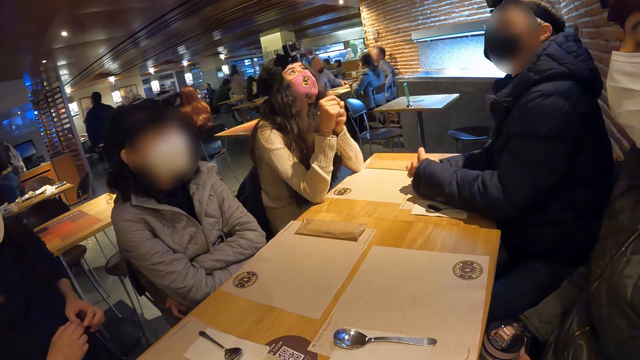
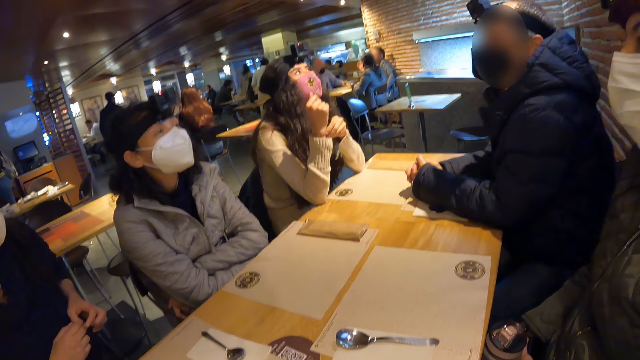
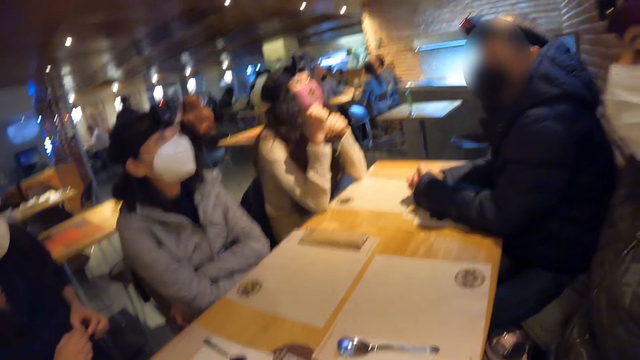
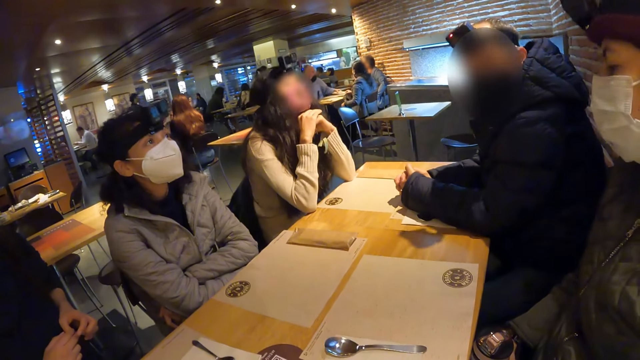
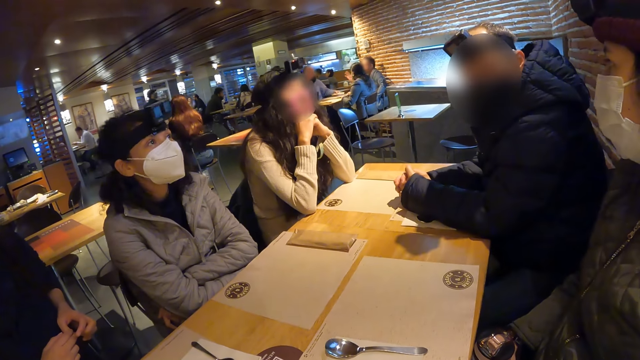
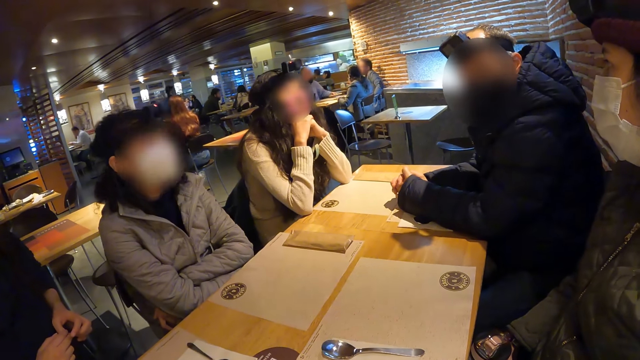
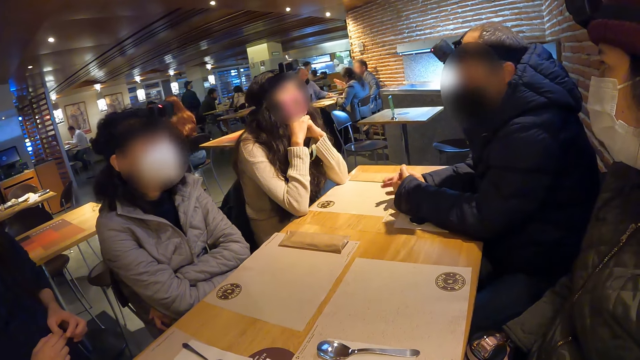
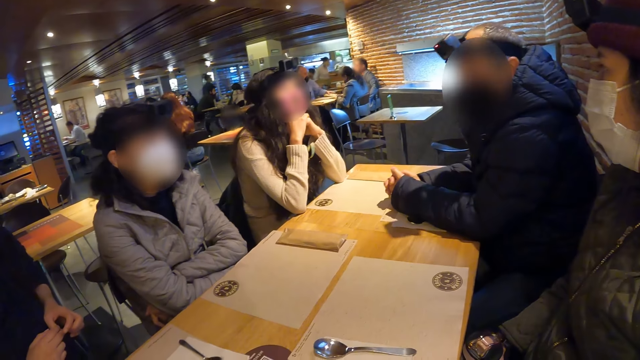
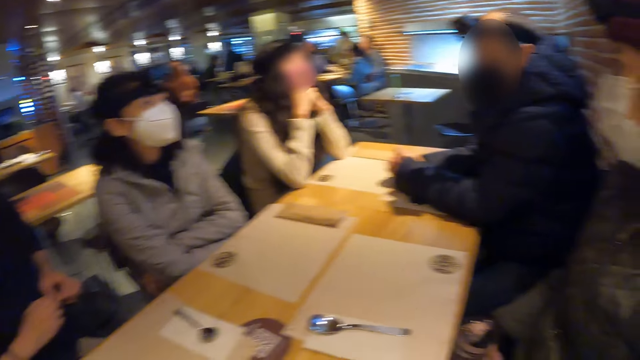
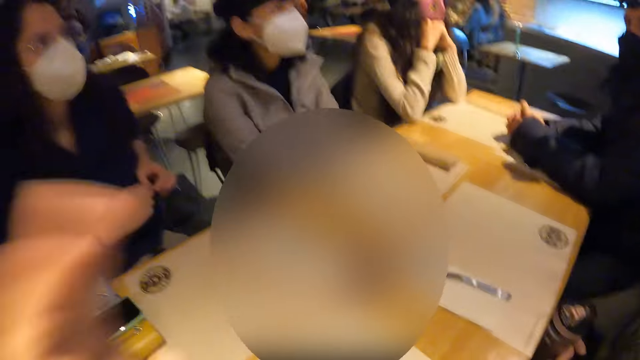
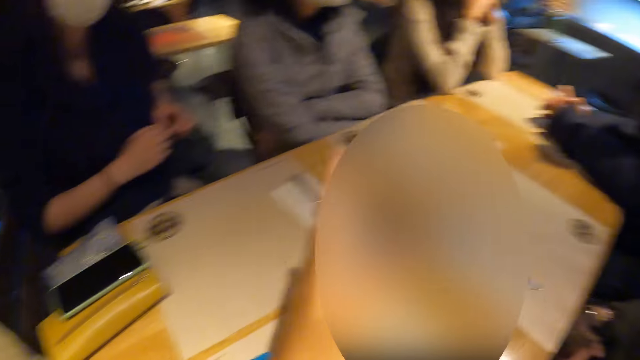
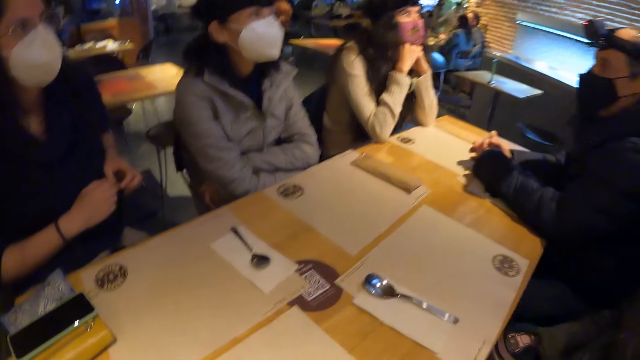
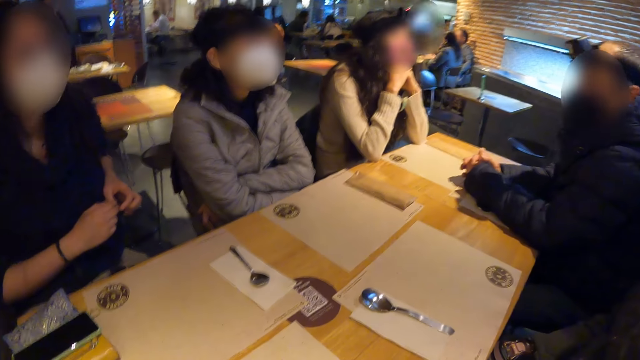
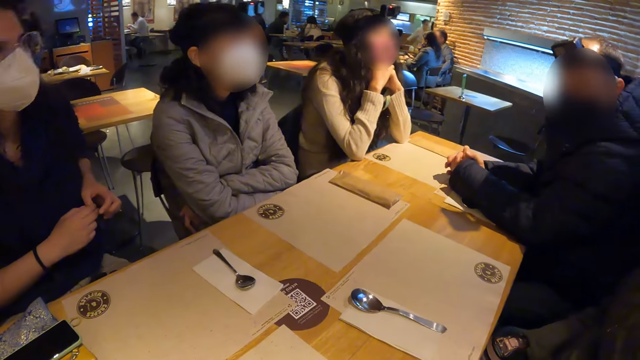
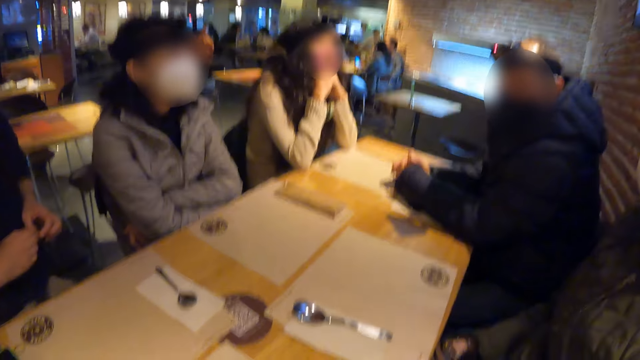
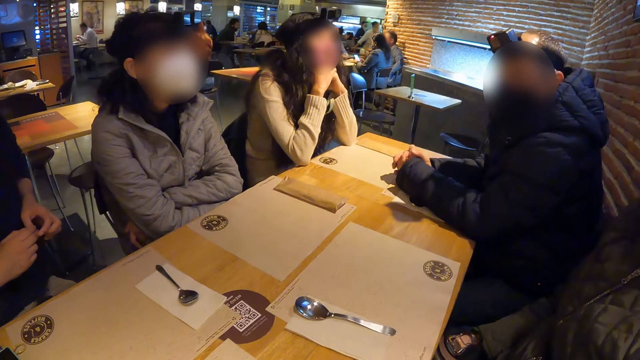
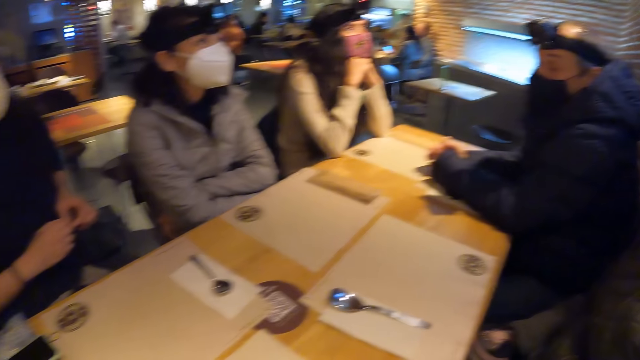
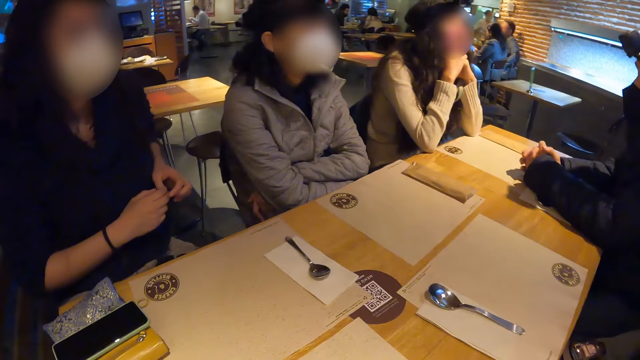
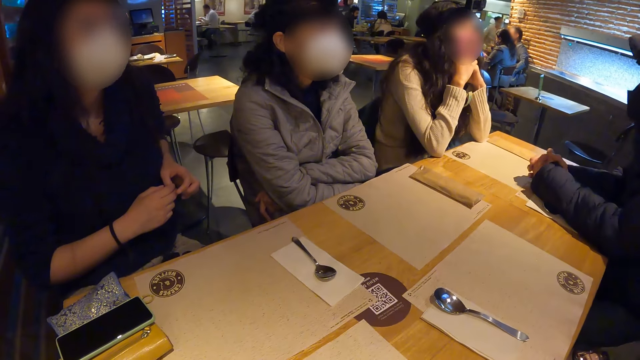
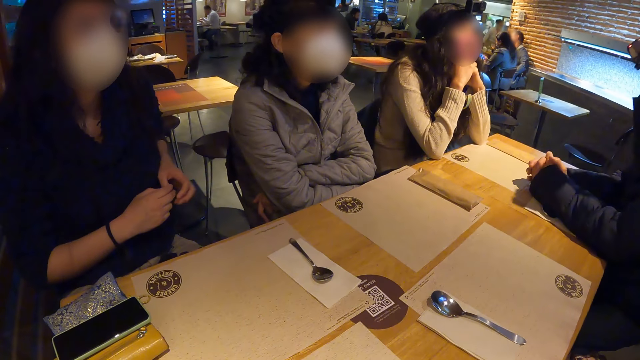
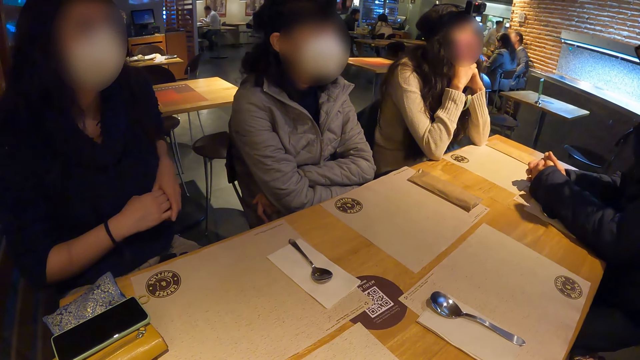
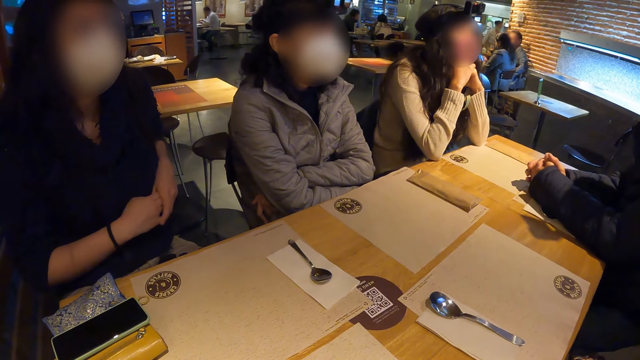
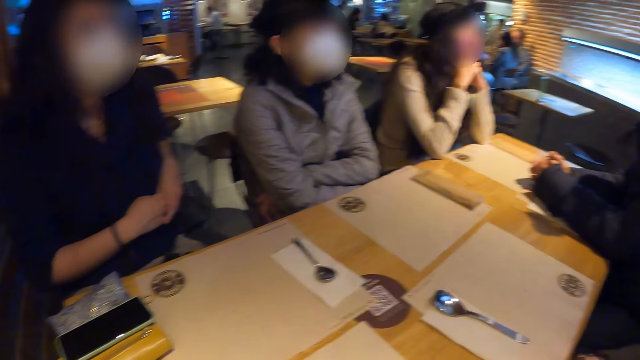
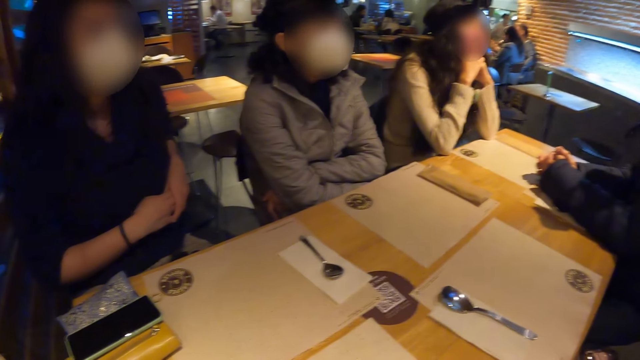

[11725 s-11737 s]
The woman raises her head. The camera wearer gestures.

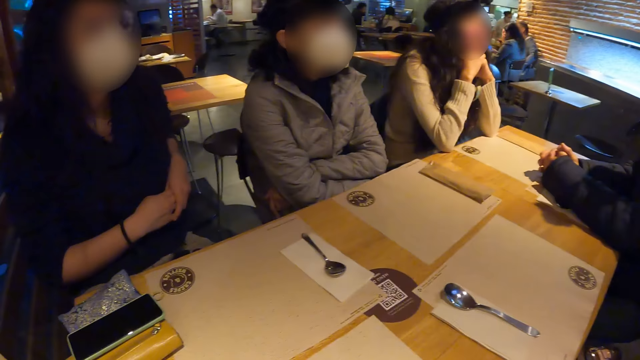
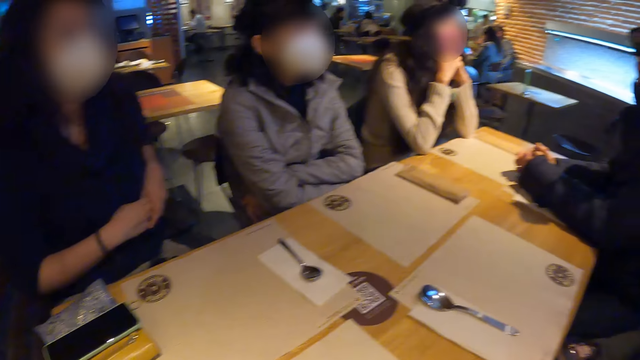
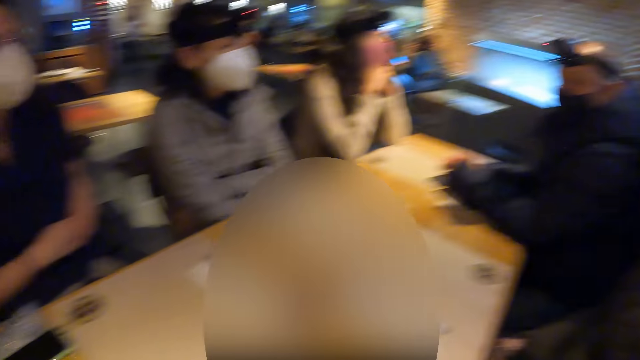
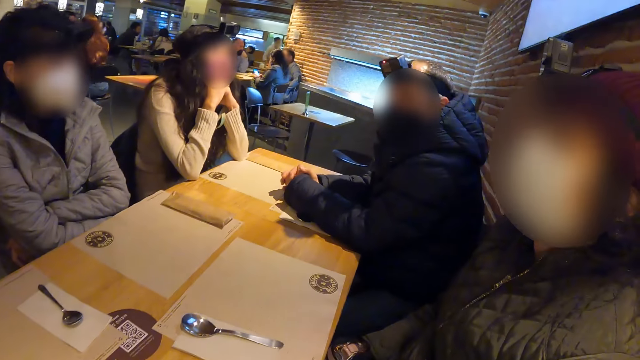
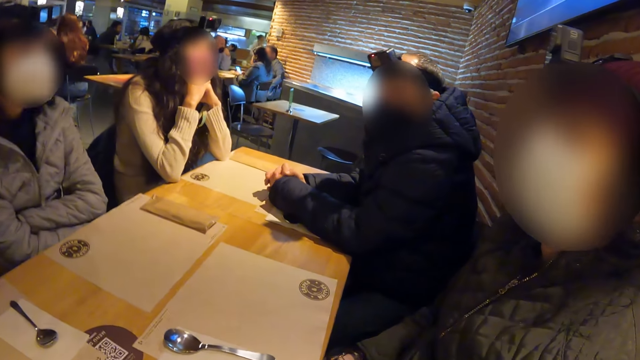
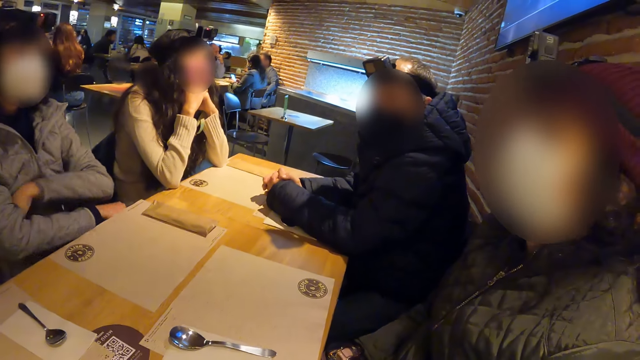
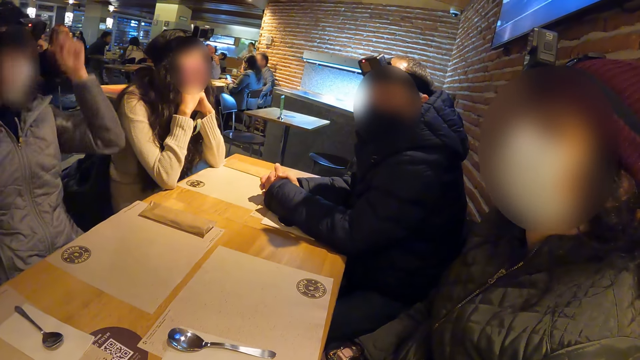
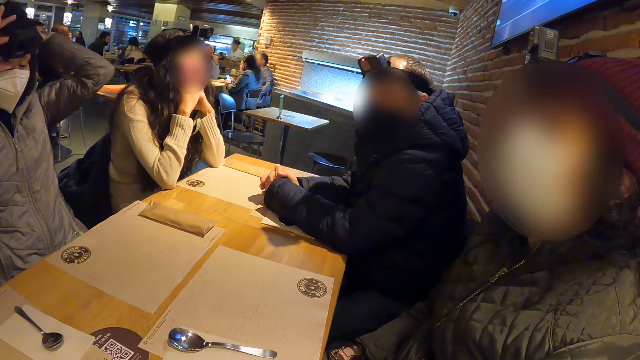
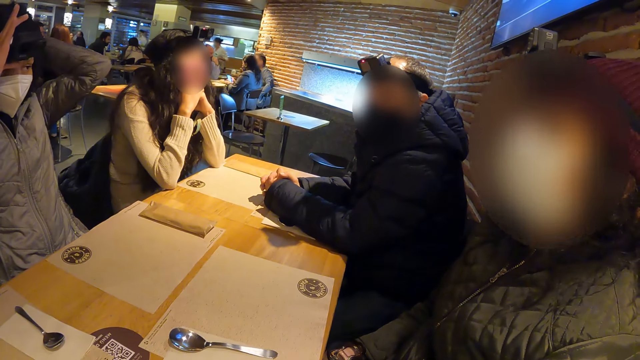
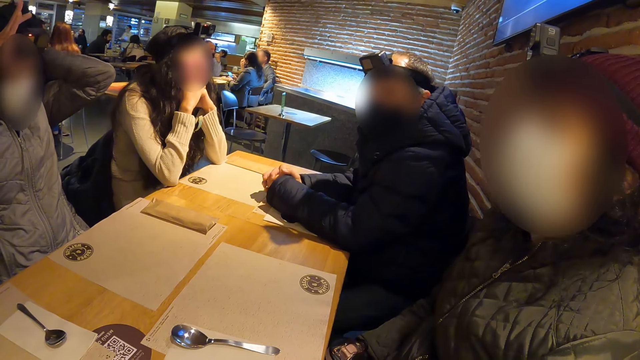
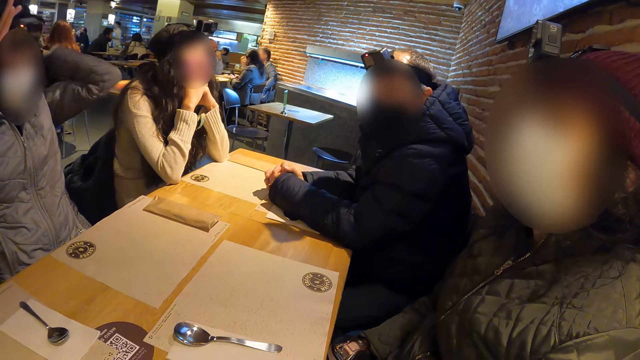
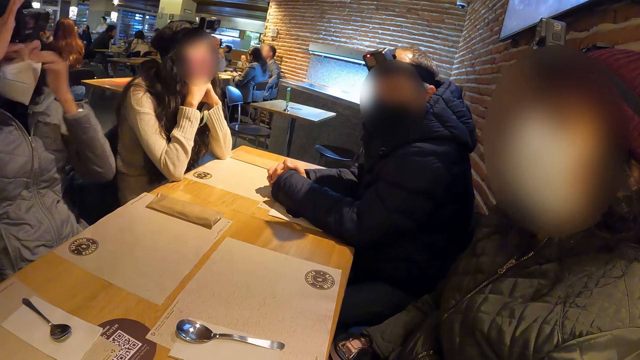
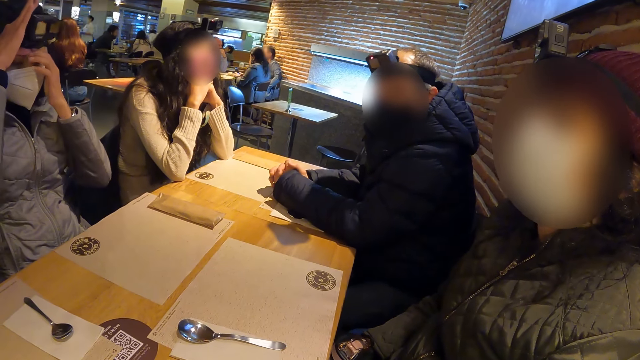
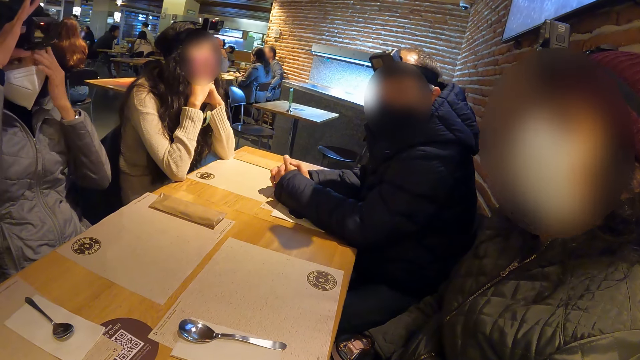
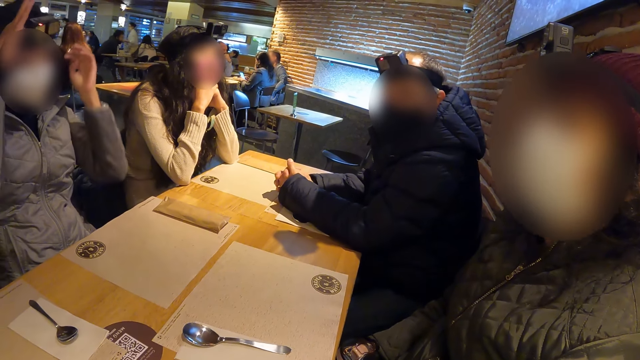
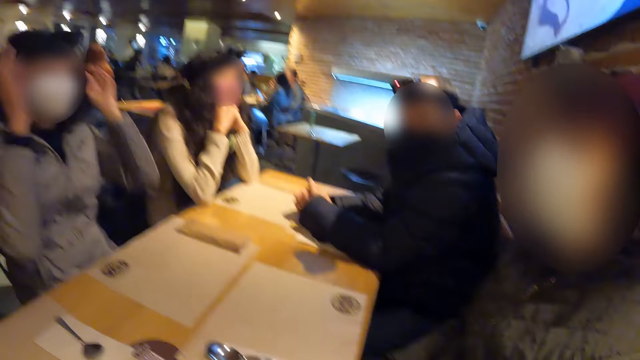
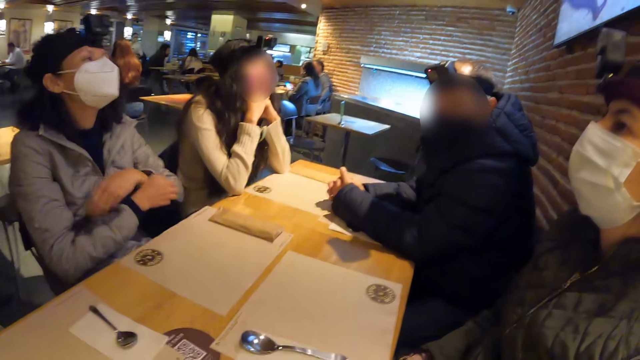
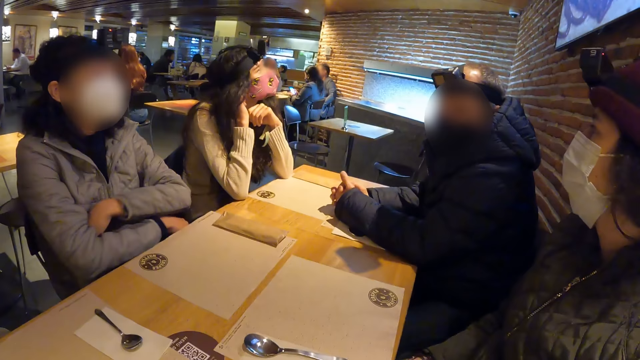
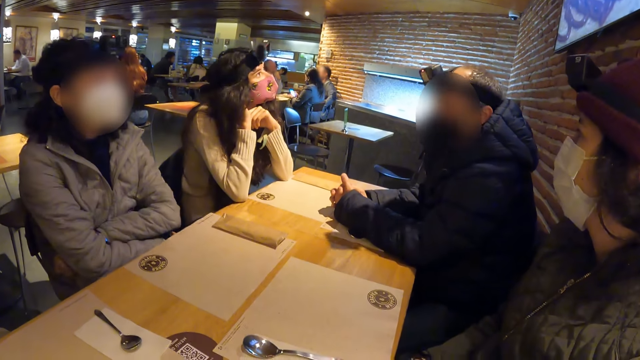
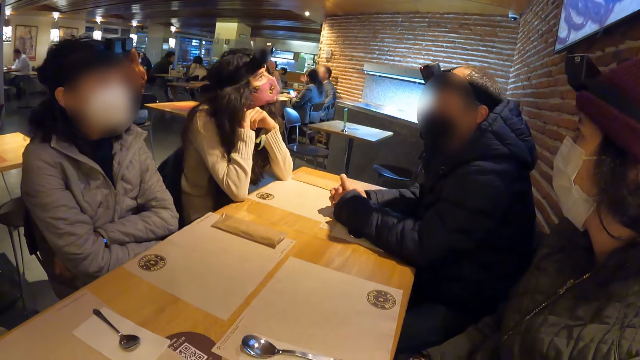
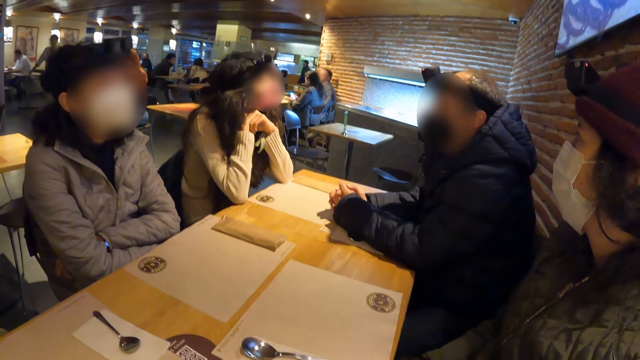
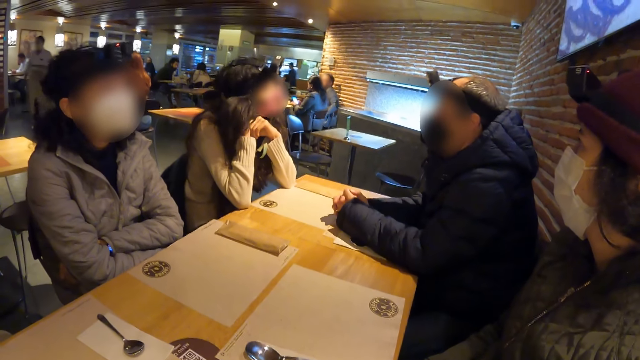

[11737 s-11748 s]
The woman adjusts a camera on her head with both hands.
